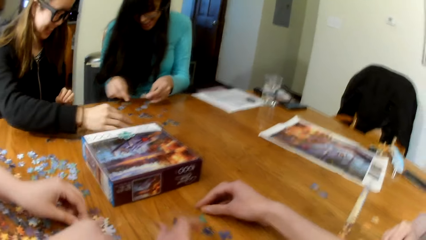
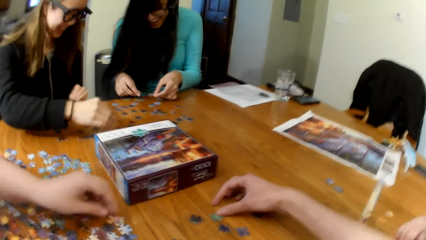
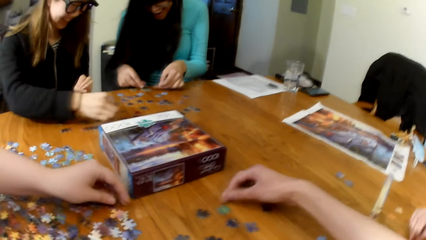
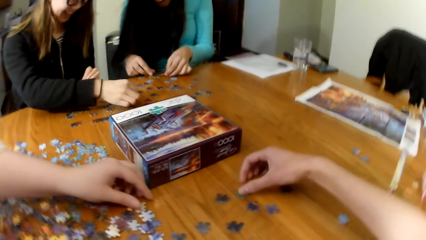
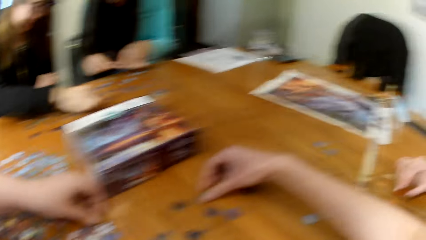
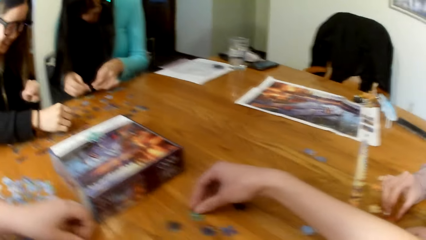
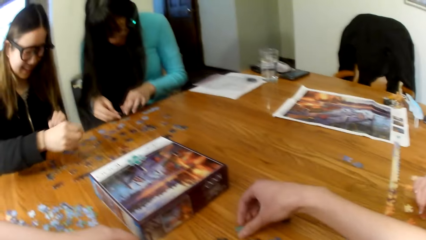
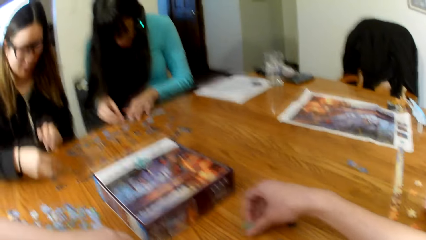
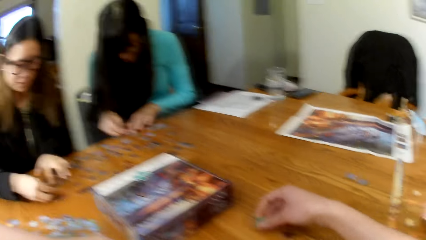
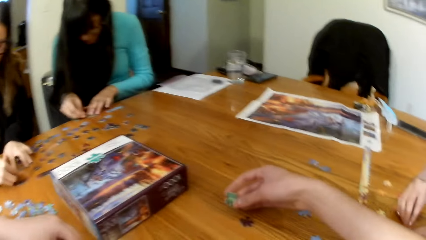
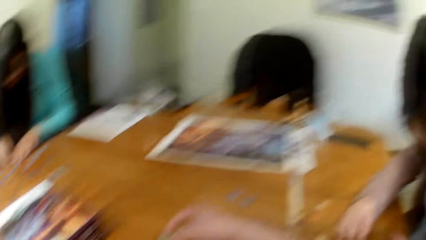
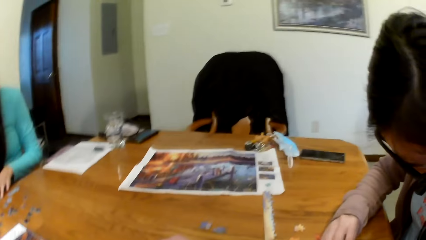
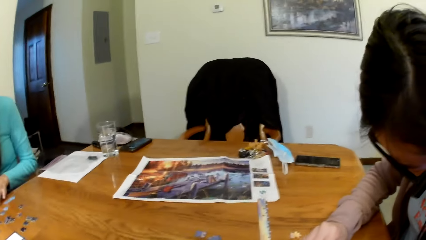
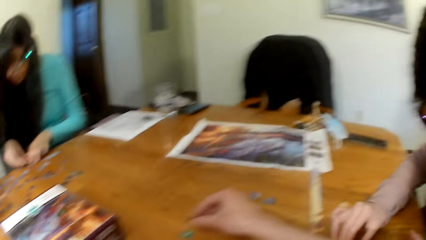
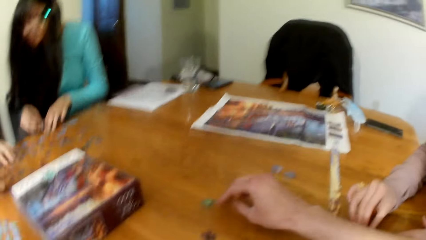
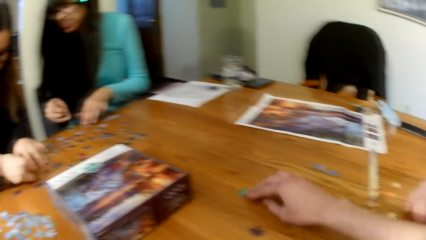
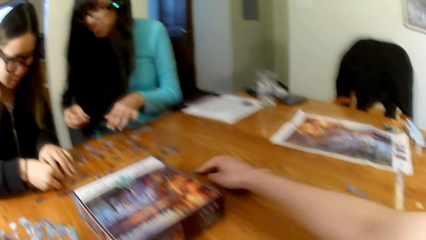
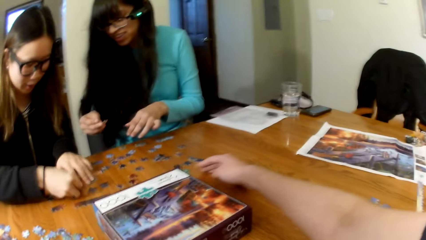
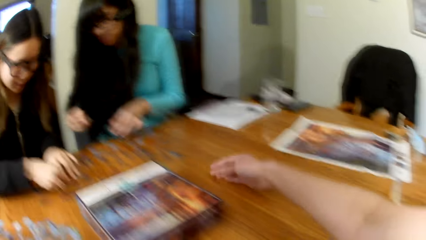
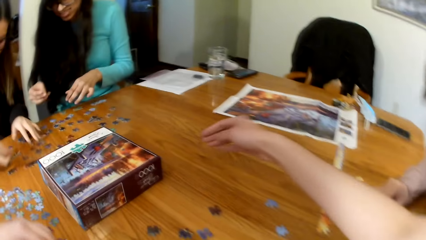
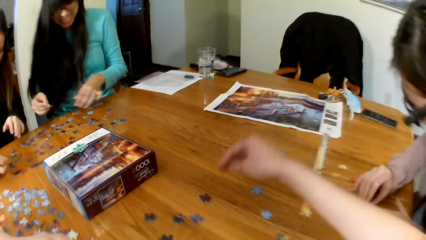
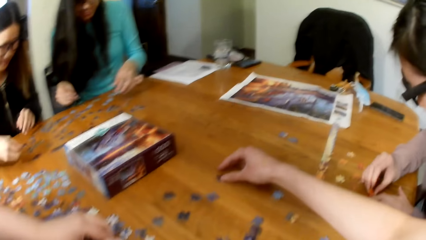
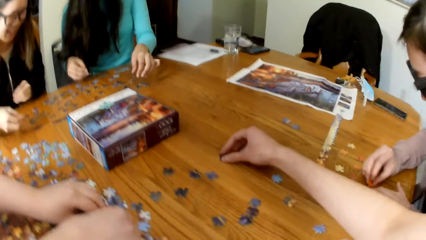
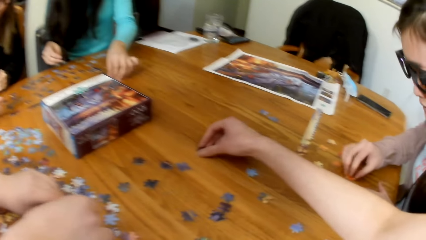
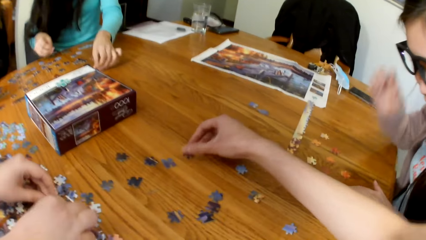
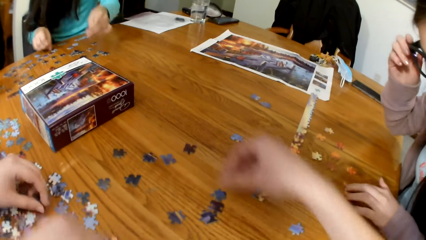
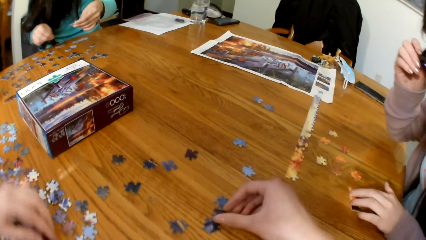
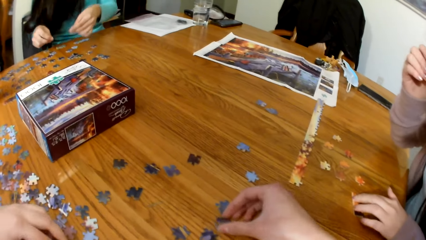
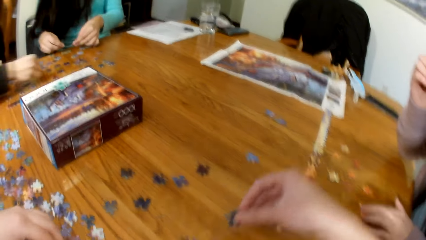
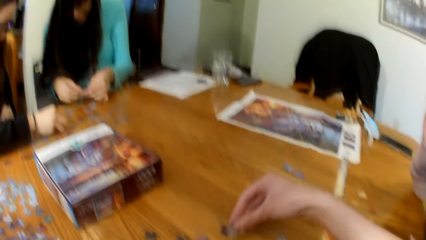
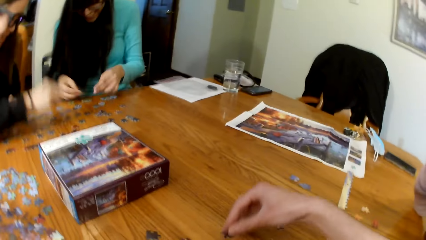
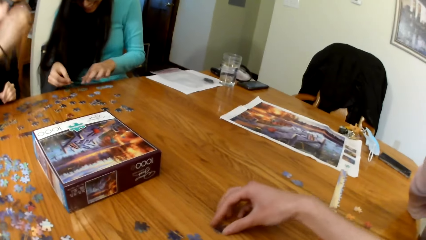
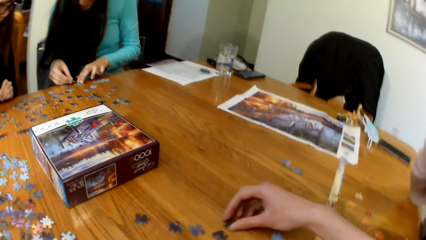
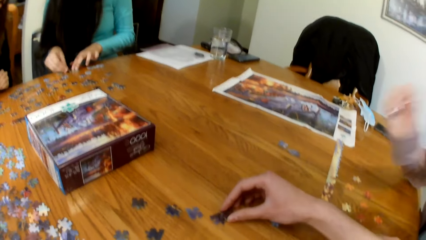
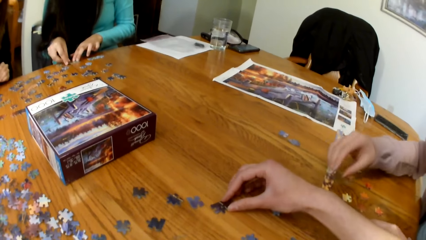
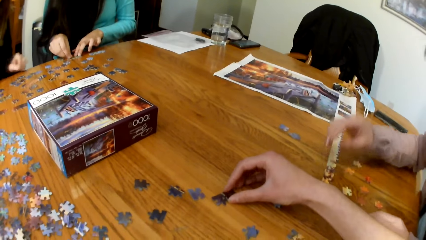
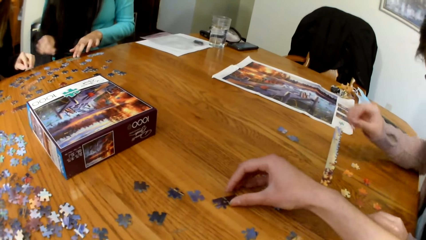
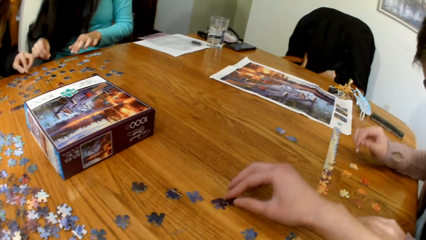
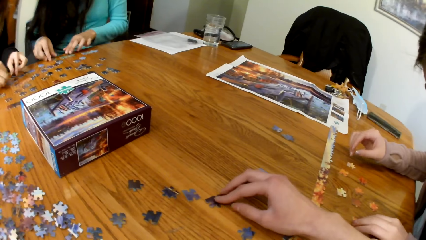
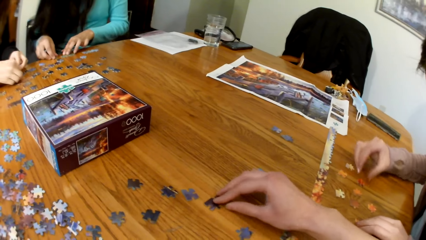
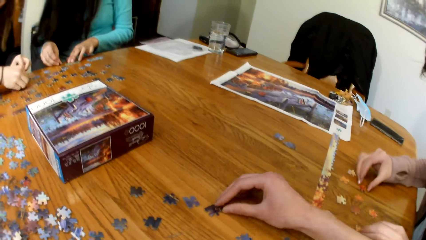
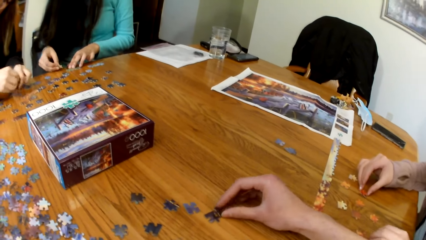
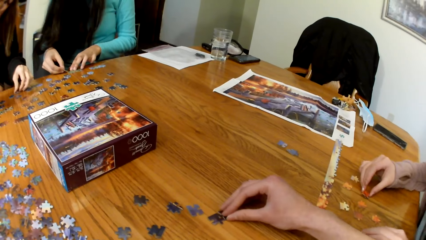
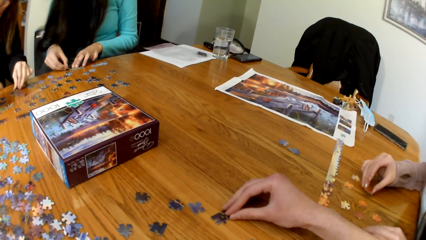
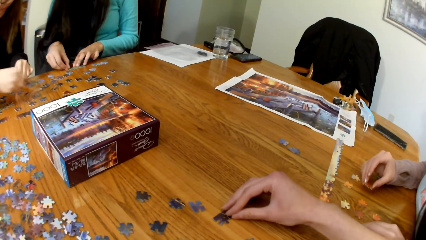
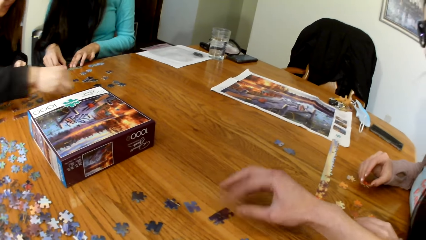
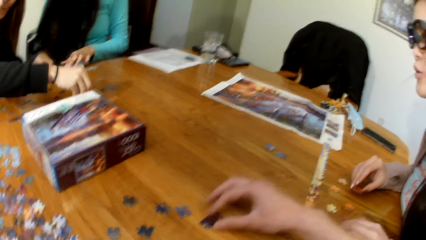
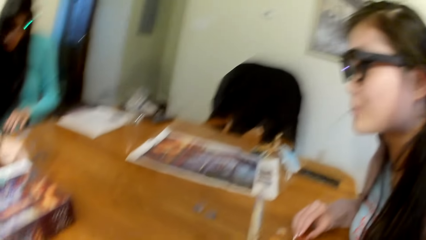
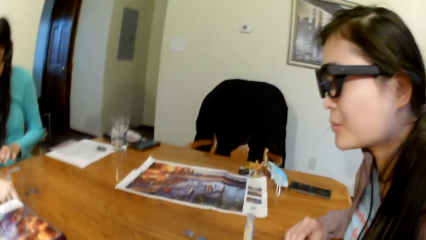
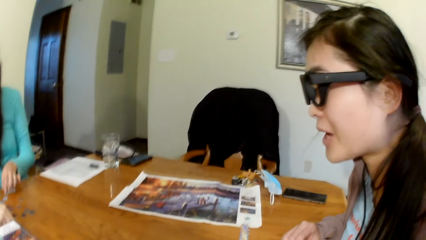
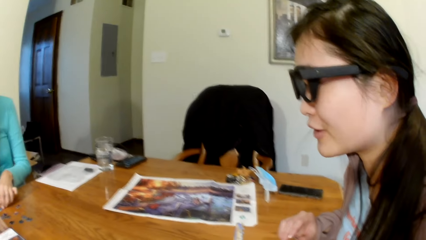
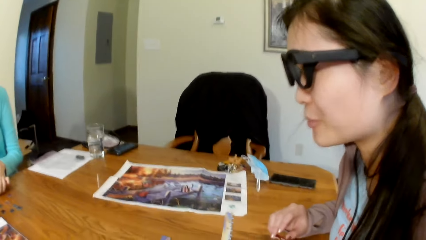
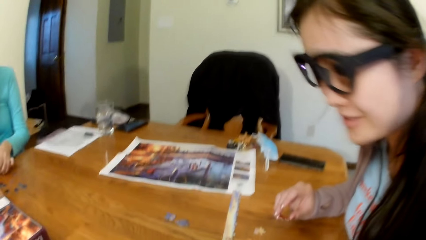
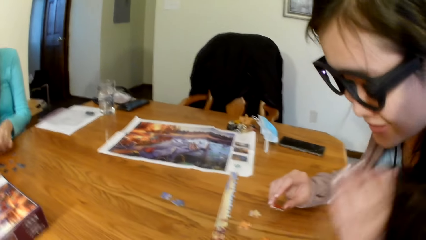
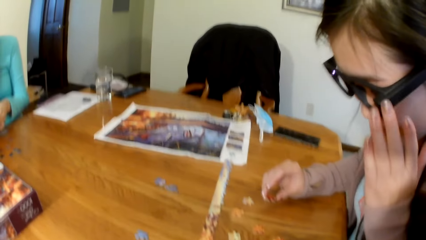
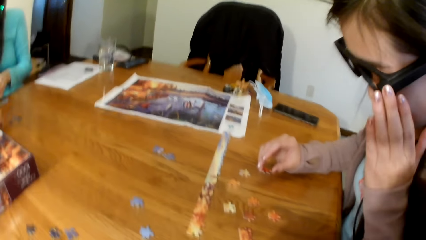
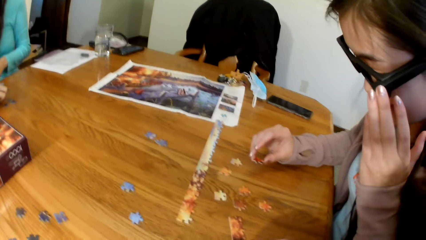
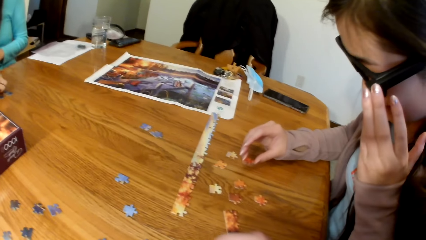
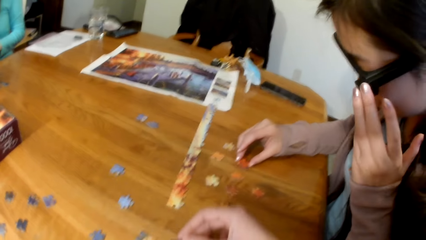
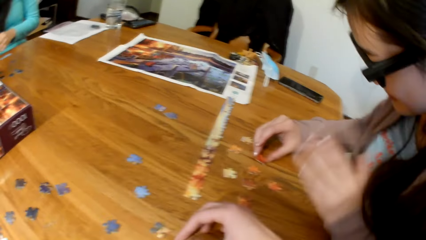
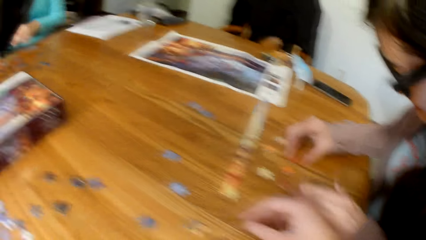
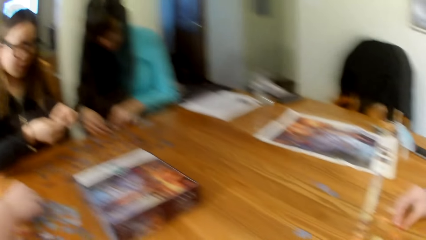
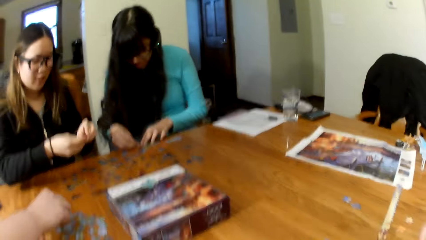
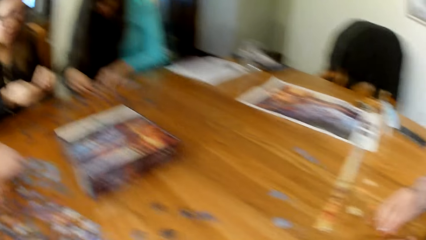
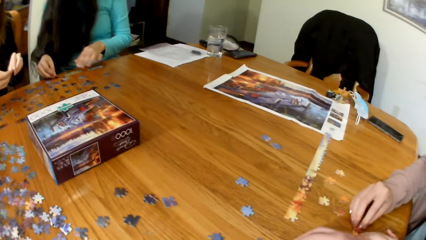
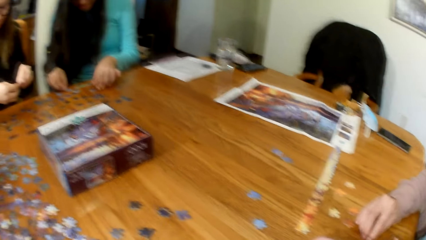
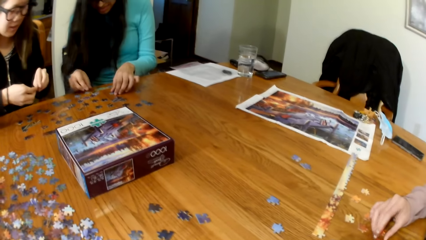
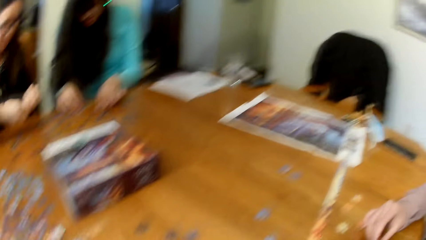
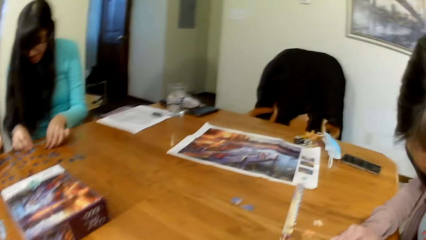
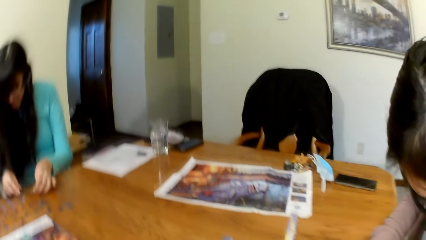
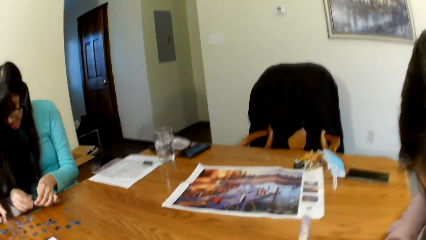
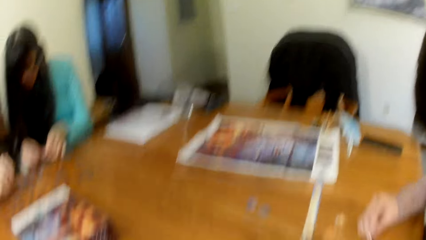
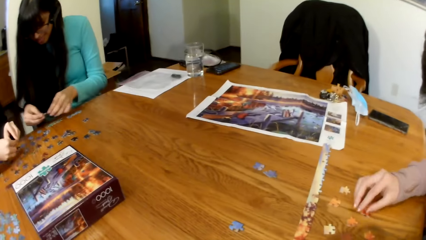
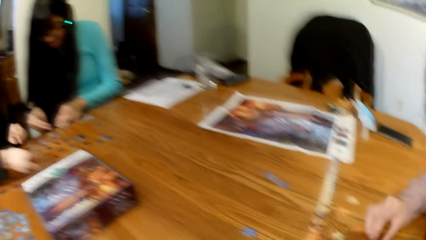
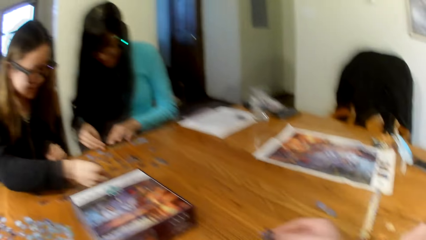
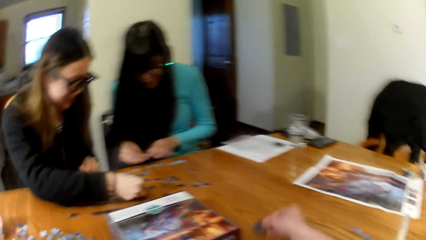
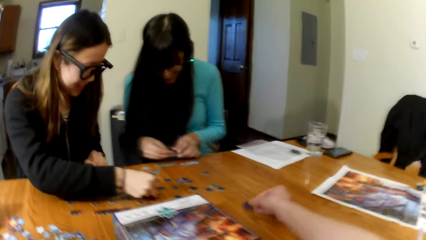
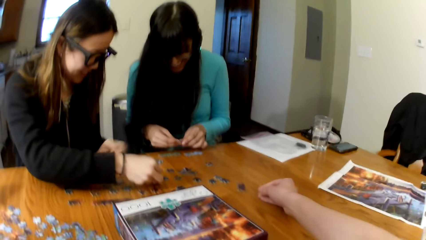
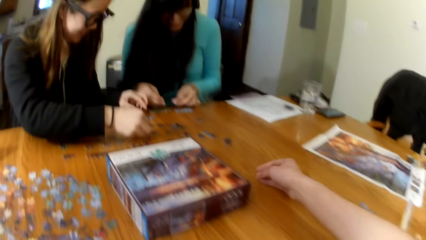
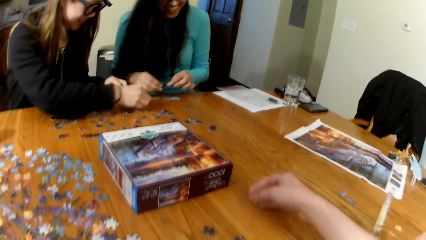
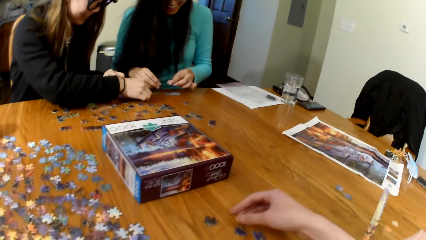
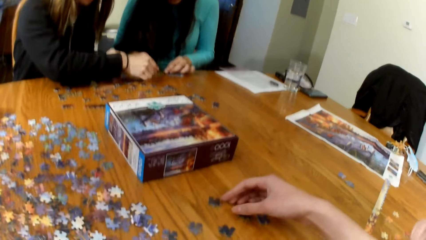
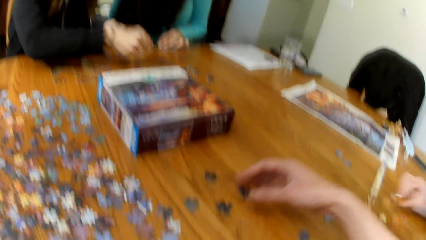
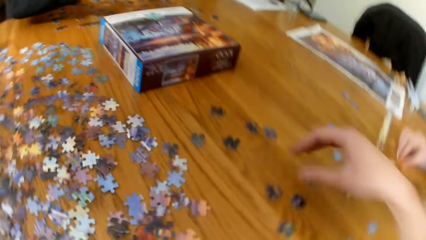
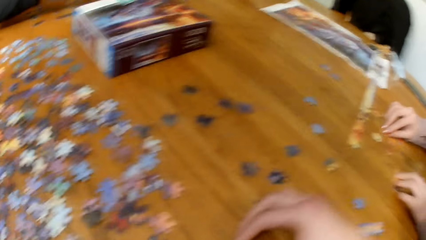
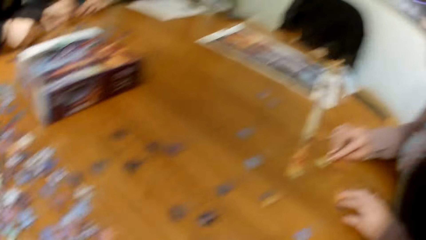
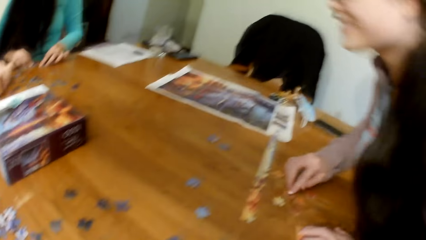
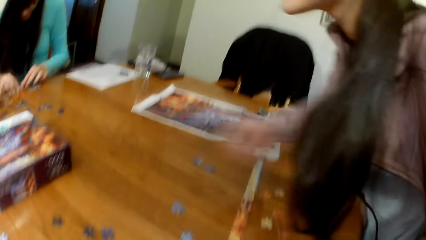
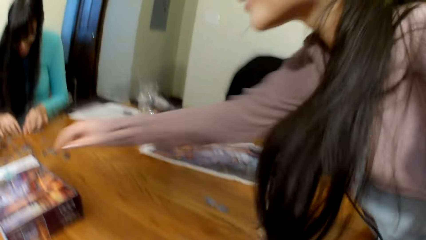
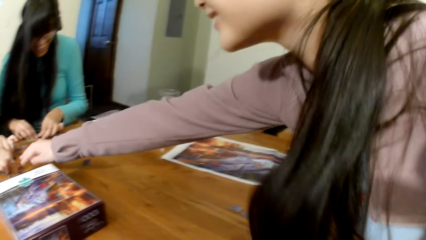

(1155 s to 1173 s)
A woman puts the puzzle together. The camera wearer passes a card to a lady.
